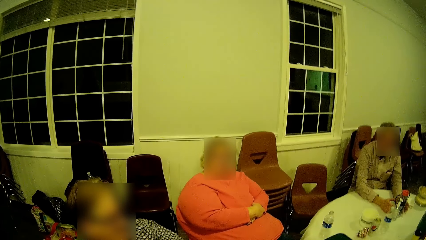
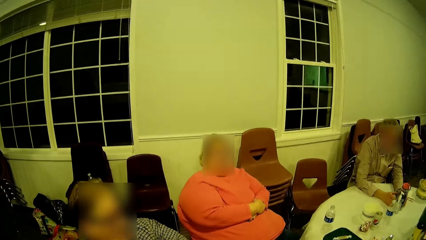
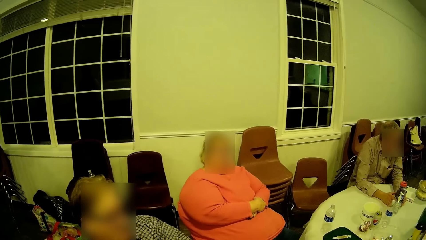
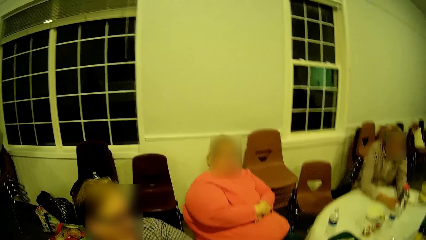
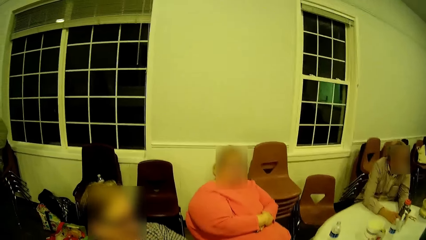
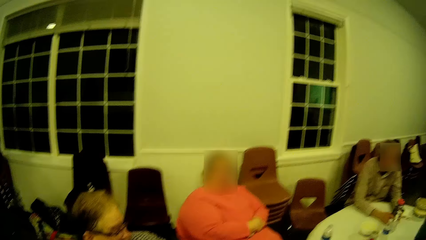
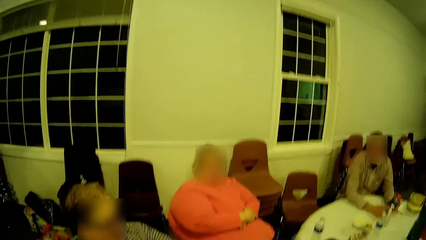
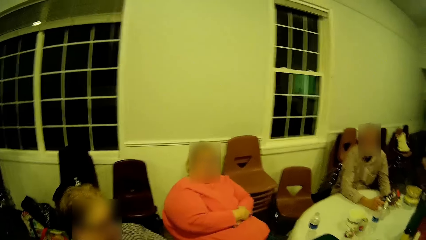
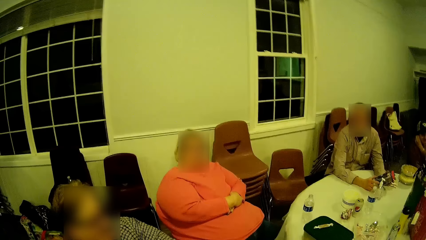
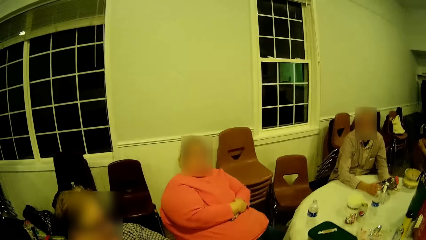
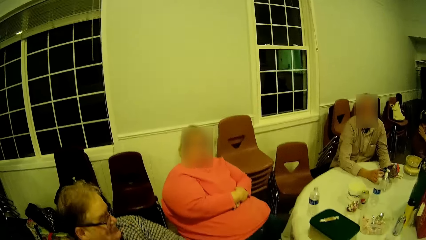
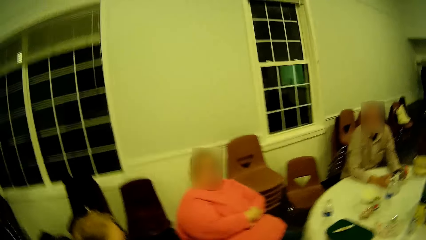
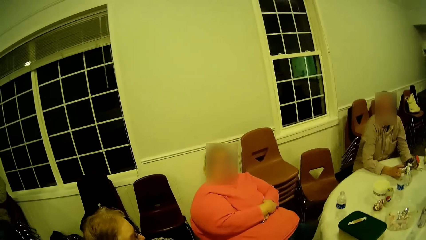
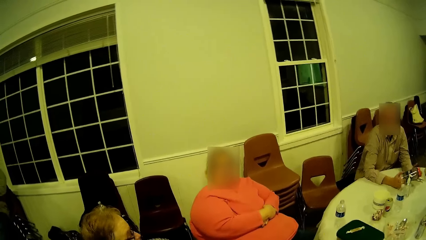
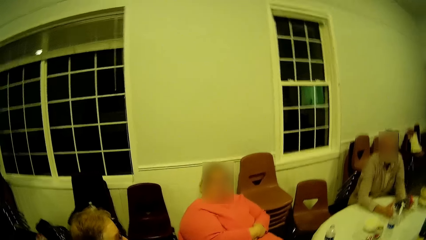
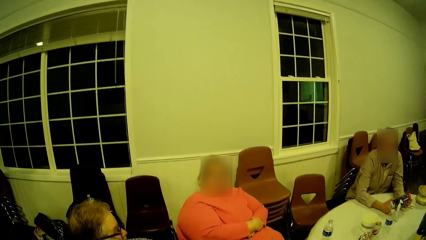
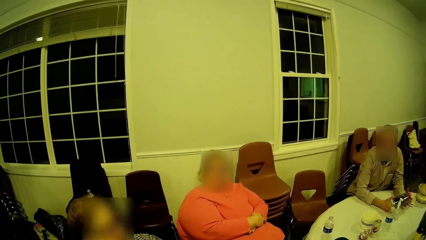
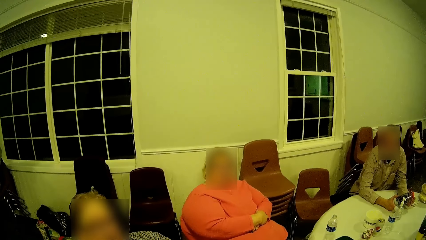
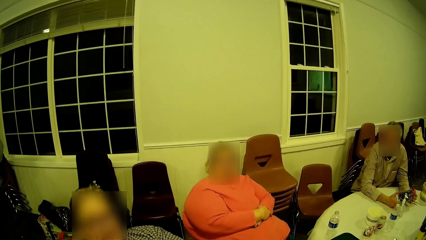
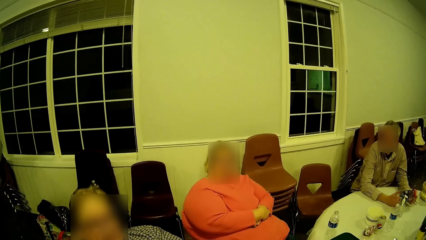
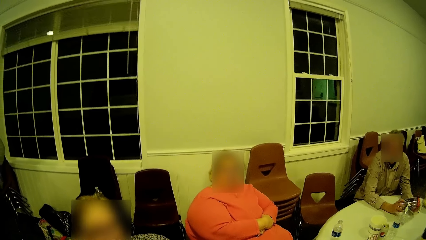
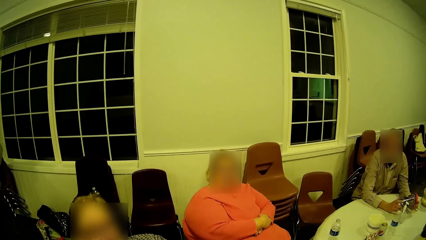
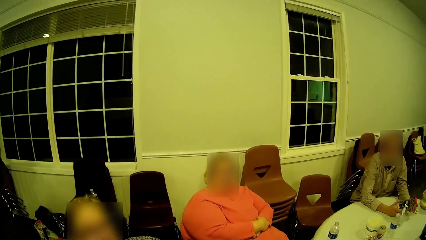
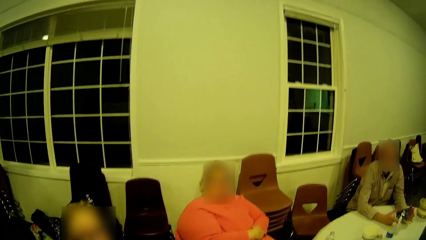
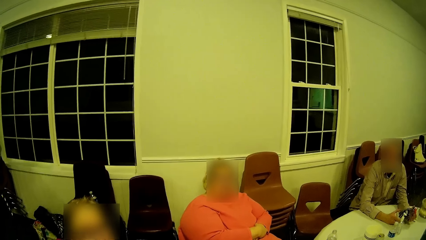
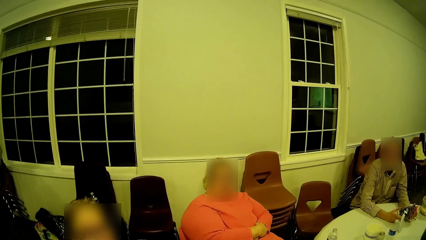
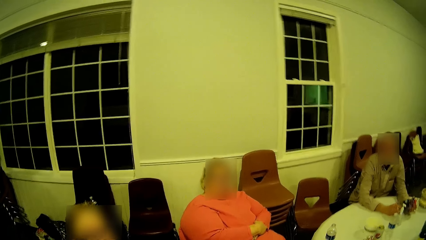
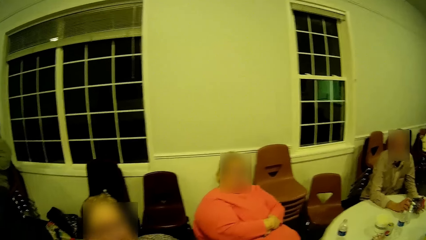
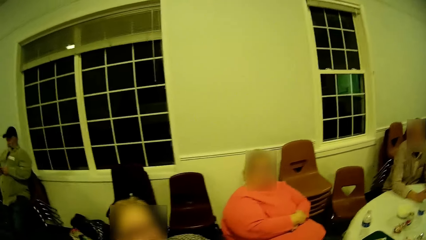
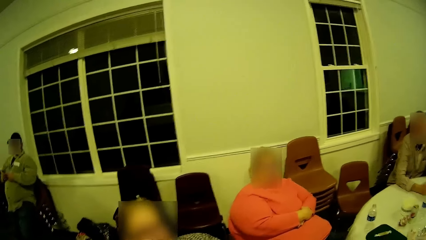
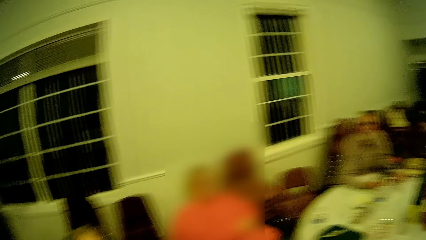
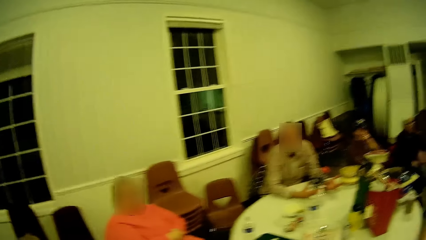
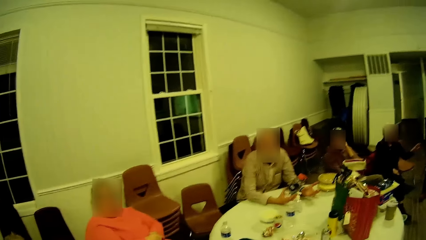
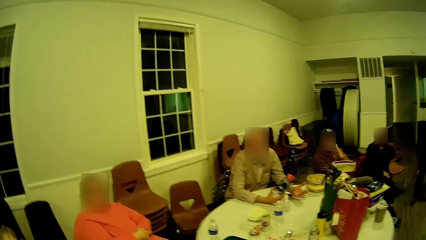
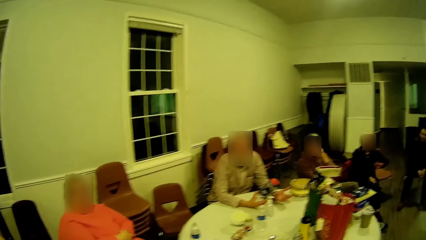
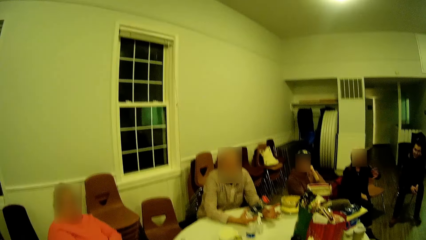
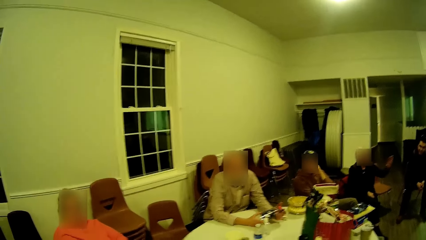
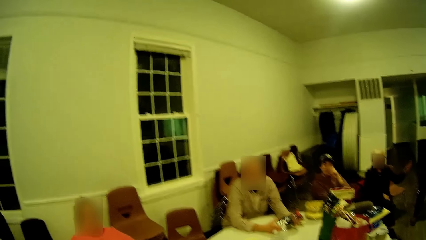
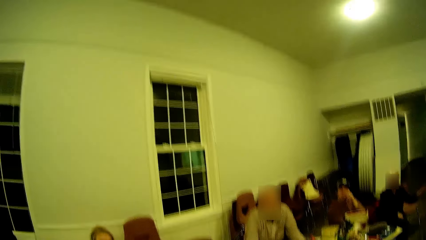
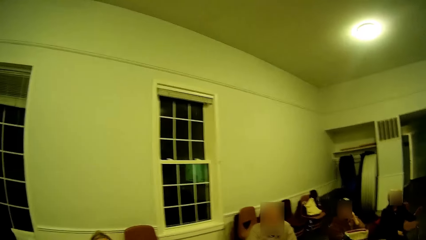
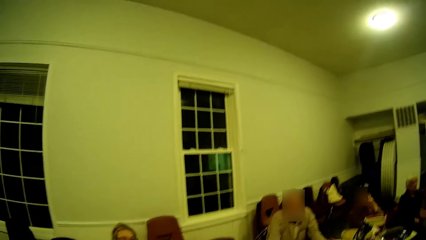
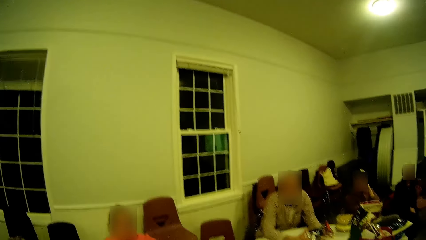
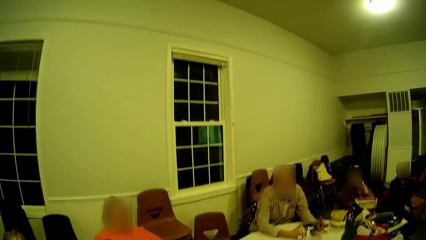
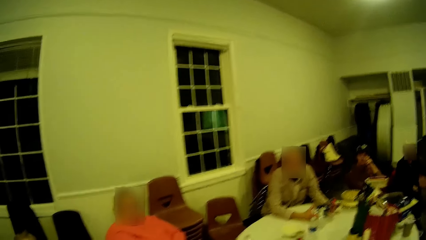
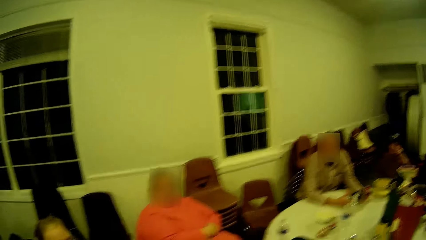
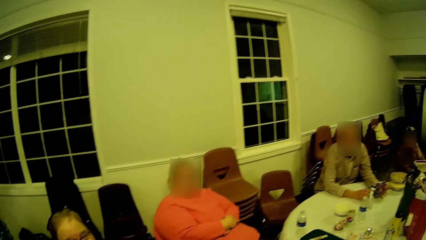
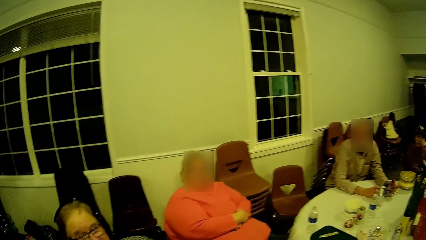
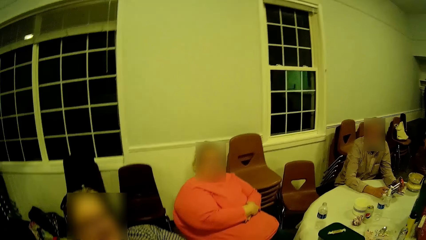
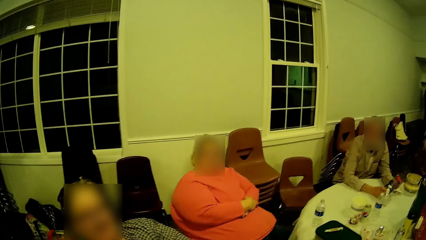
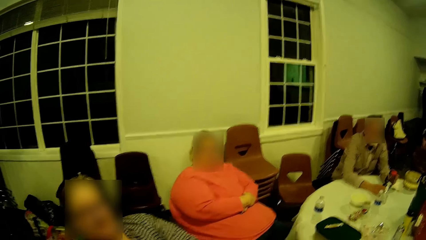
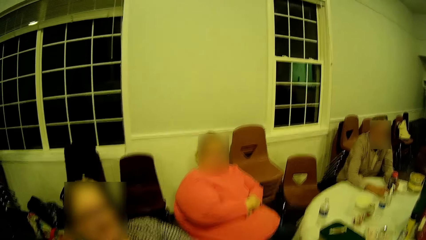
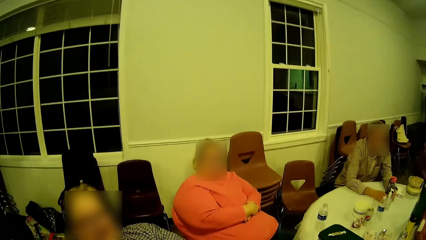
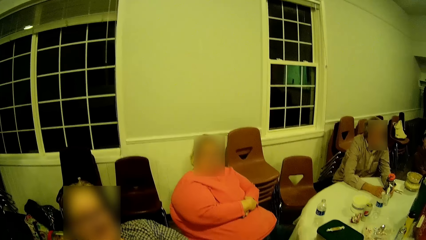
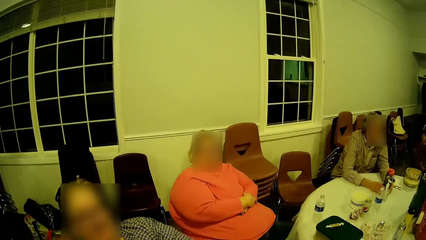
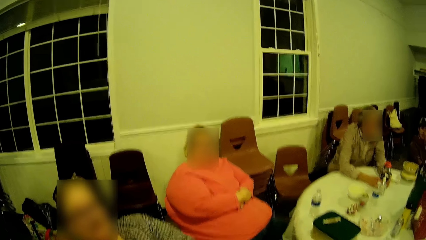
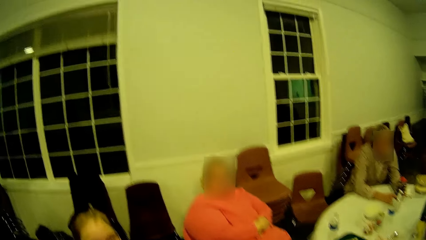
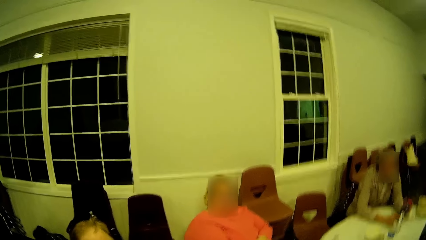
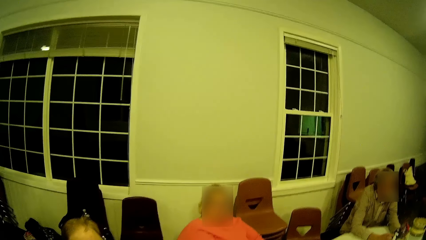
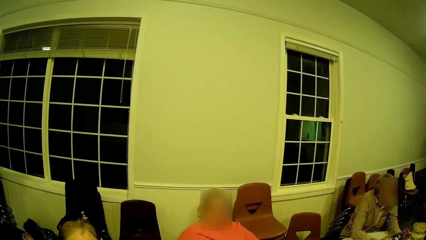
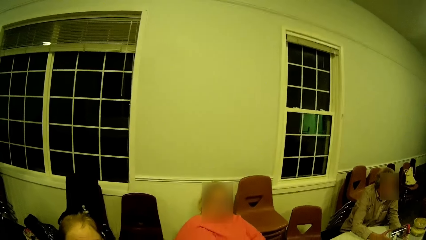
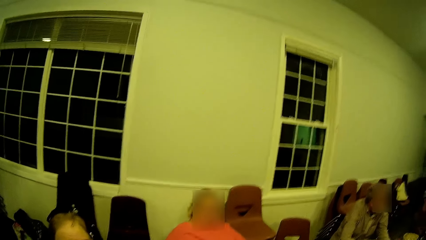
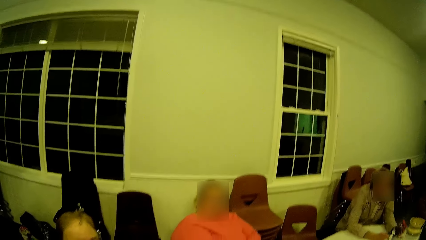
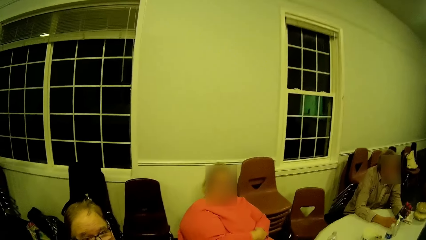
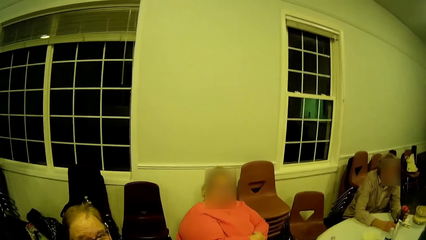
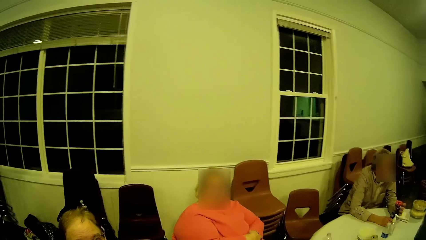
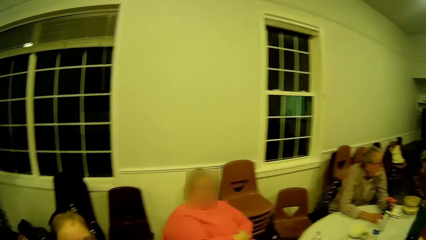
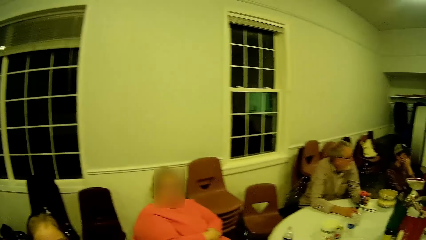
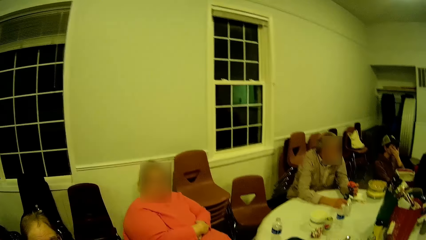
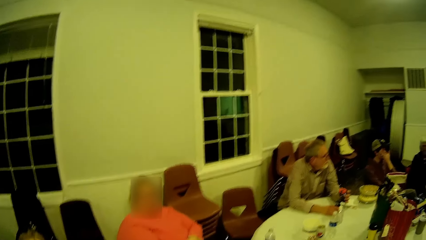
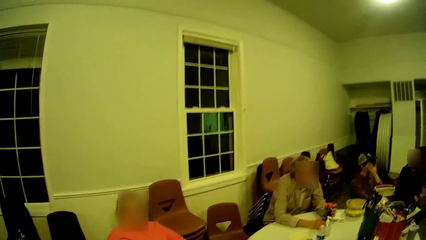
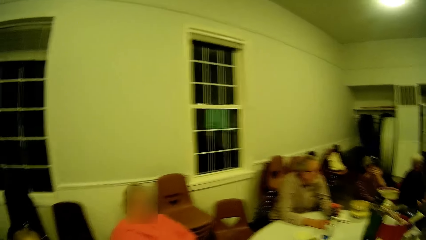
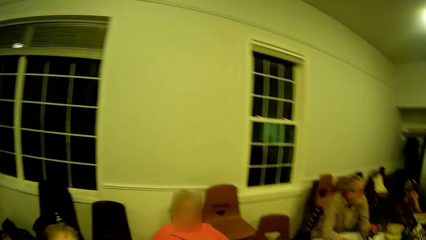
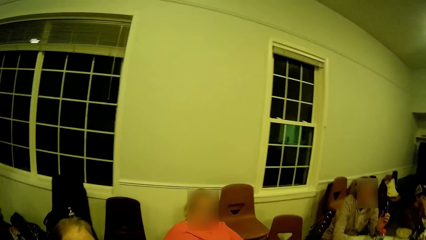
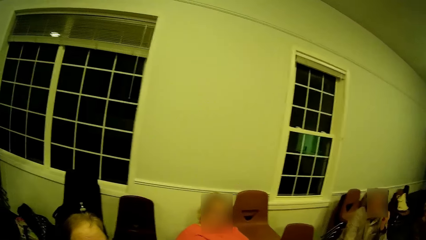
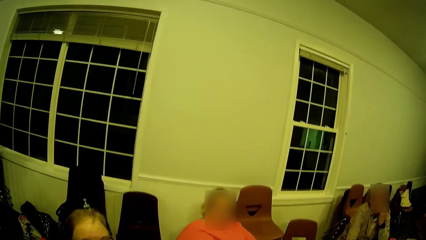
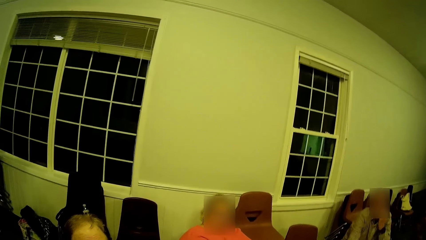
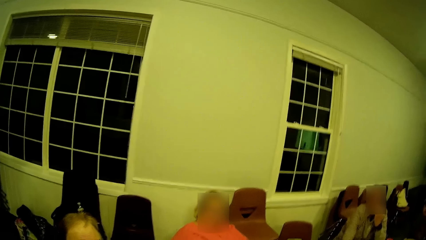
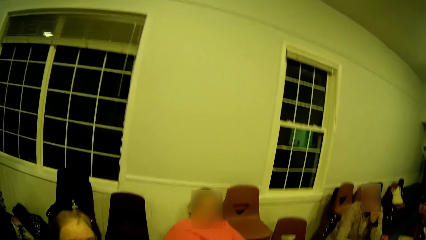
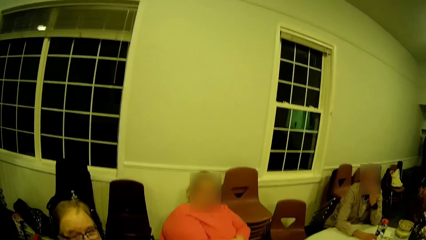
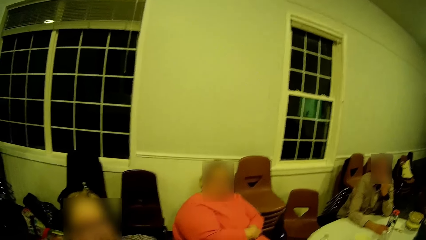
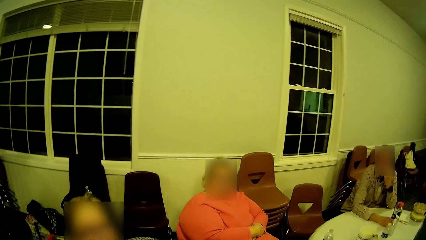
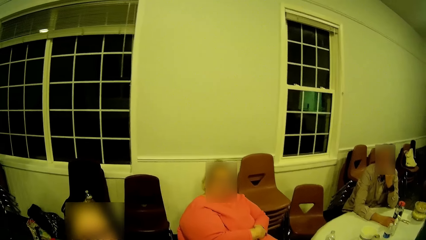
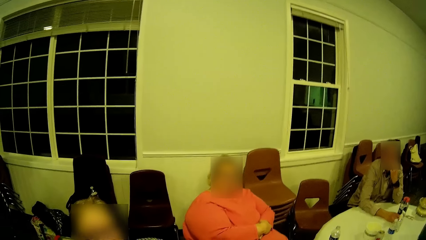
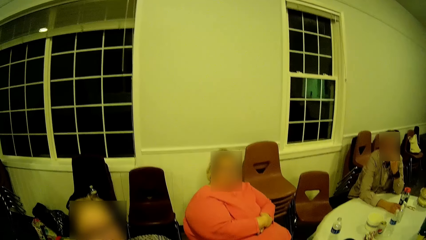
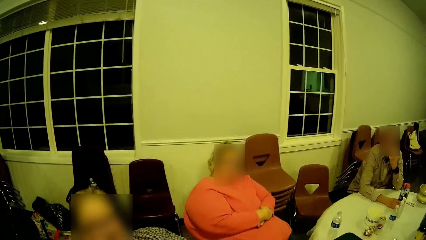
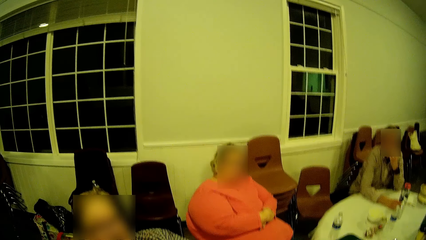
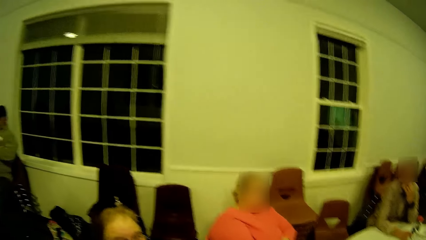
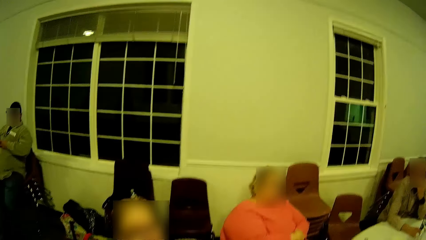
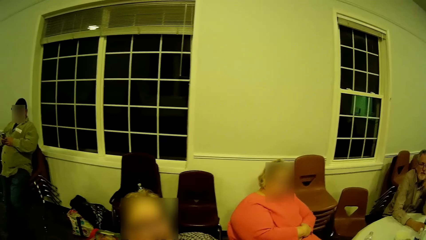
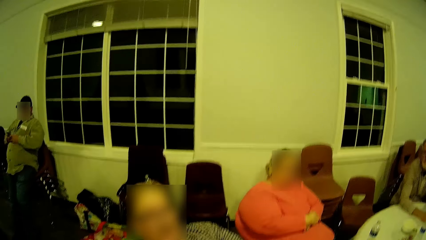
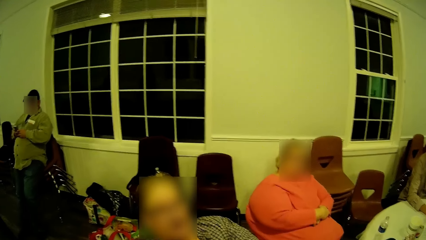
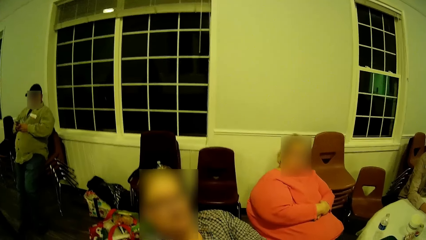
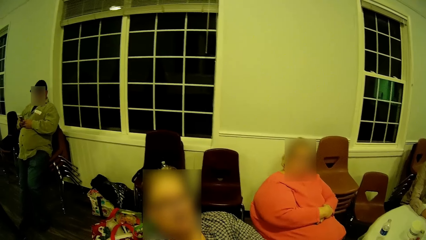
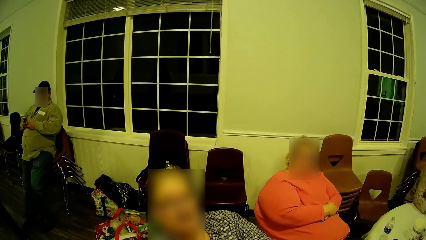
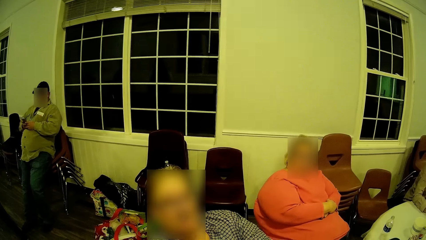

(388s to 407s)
A man talks. Another man puts his hands on the table, touches the bottle on the table and talks. A woman converses. The other man moves his body around the chair. The other man rotates the bottle in his hands, puts his hand on the chin, scratches his chin and returns his hand on the table.
